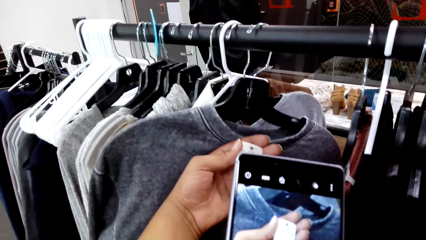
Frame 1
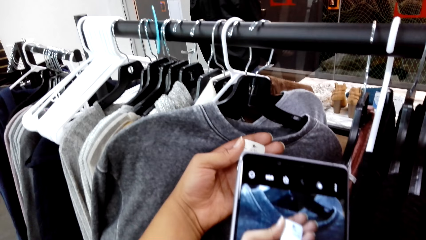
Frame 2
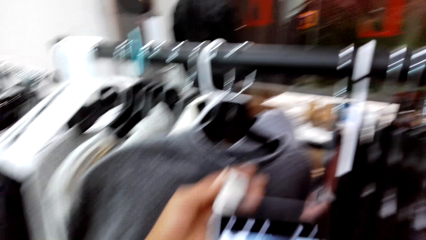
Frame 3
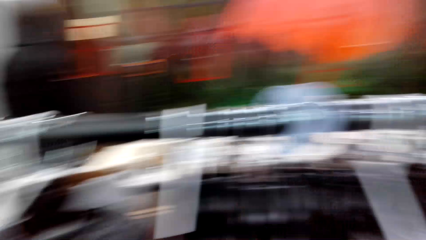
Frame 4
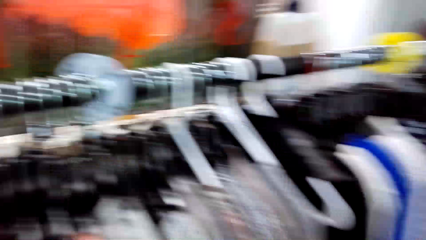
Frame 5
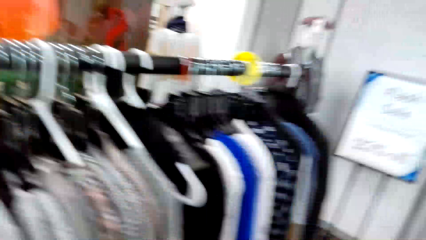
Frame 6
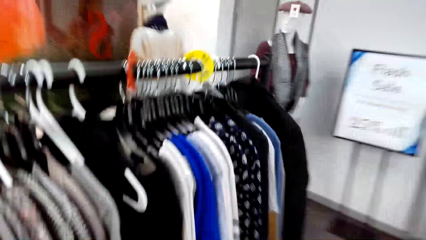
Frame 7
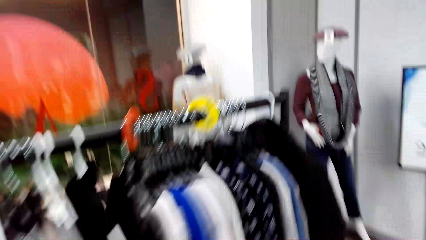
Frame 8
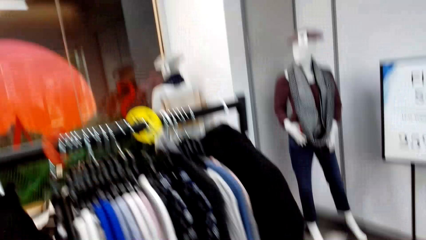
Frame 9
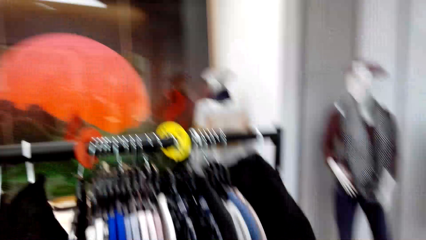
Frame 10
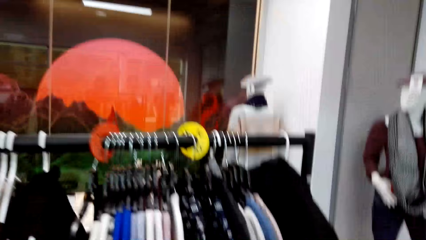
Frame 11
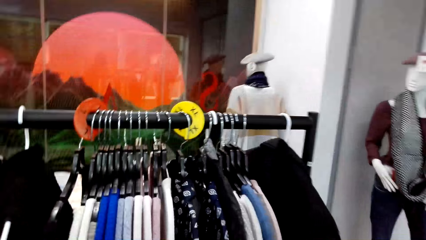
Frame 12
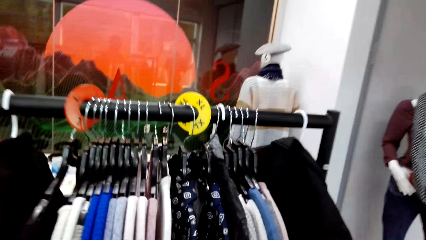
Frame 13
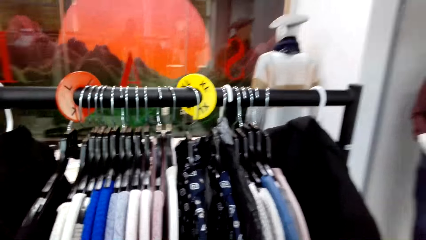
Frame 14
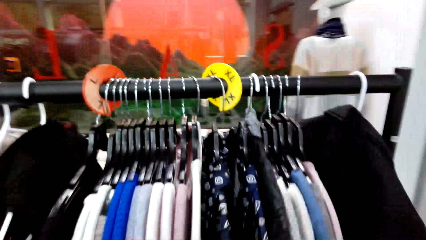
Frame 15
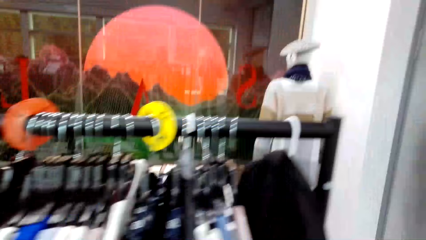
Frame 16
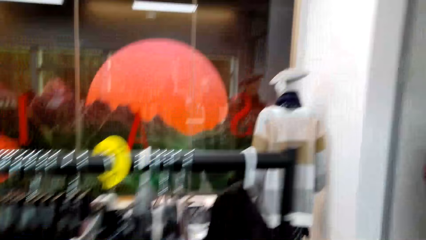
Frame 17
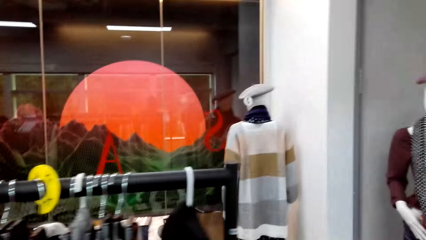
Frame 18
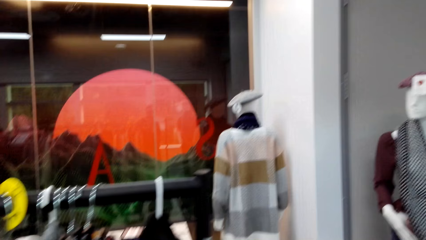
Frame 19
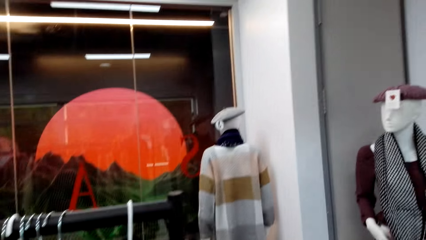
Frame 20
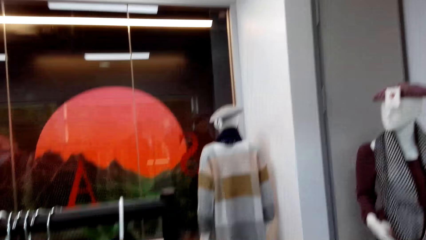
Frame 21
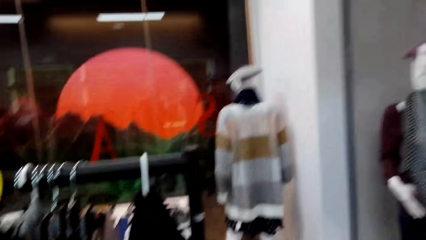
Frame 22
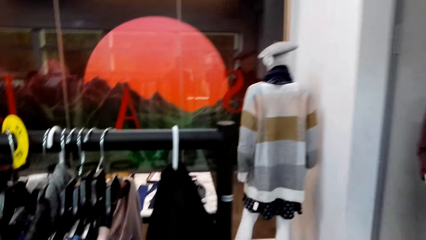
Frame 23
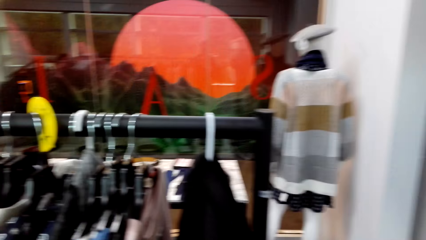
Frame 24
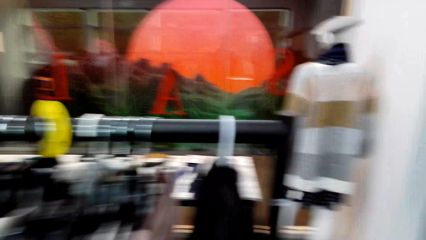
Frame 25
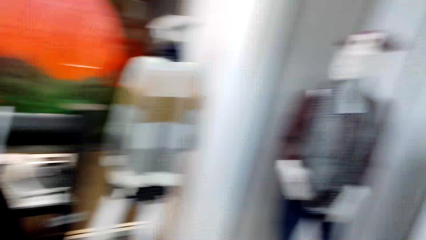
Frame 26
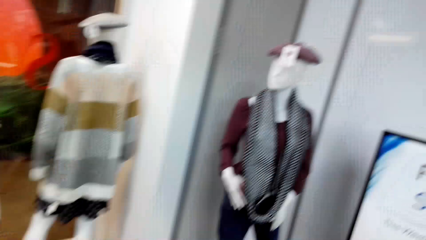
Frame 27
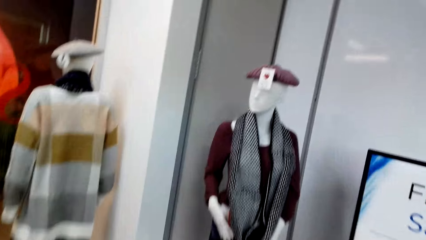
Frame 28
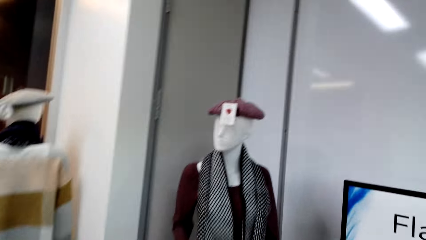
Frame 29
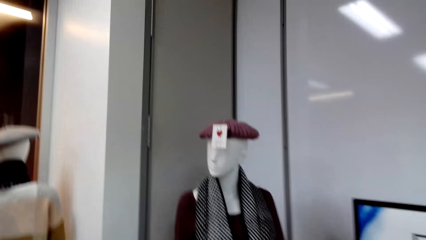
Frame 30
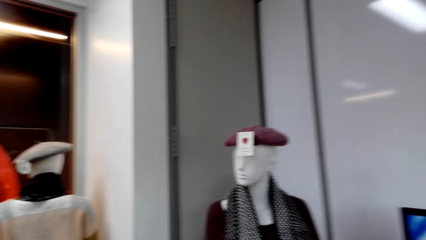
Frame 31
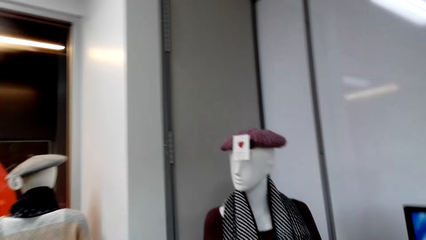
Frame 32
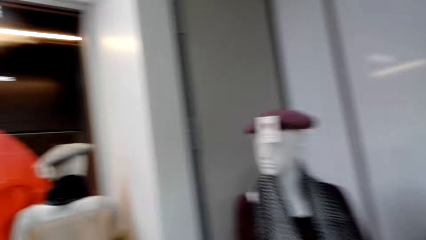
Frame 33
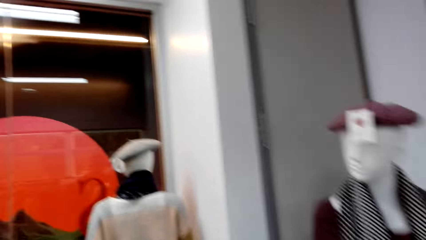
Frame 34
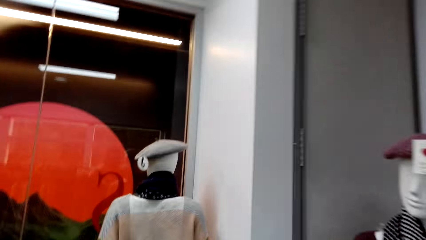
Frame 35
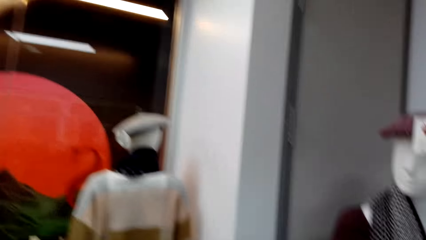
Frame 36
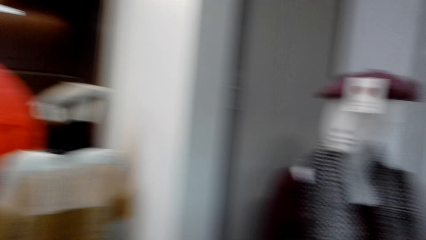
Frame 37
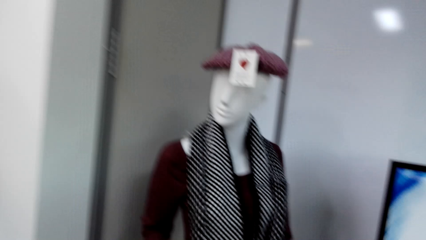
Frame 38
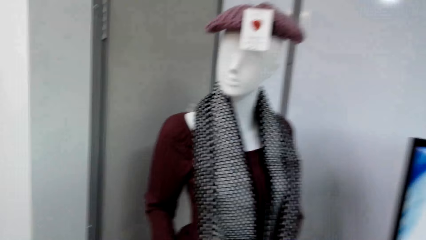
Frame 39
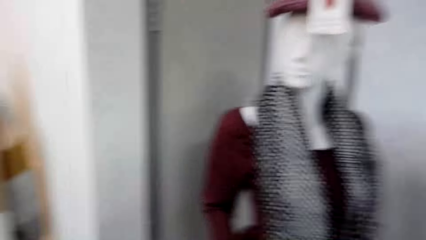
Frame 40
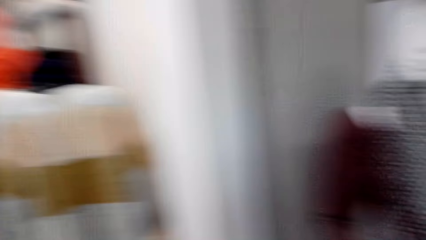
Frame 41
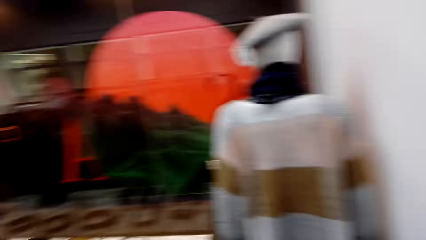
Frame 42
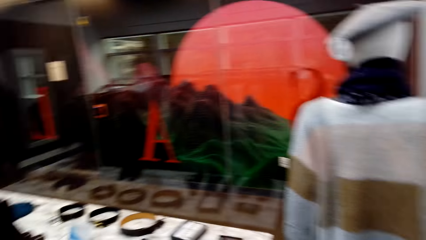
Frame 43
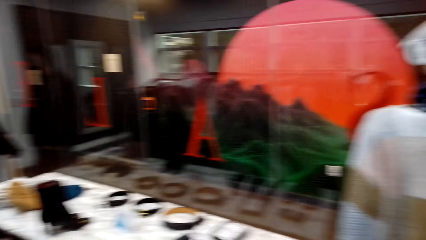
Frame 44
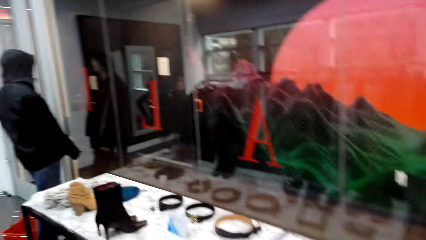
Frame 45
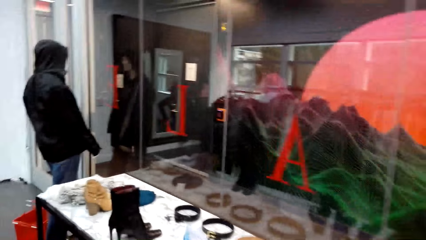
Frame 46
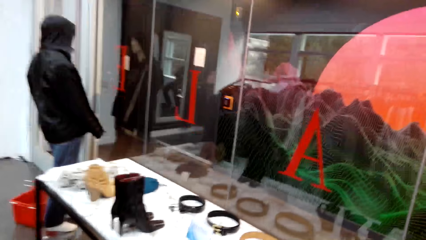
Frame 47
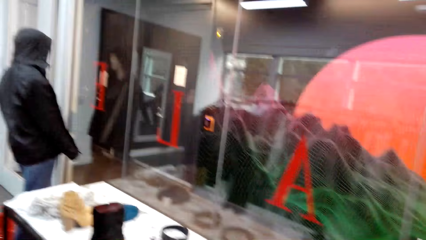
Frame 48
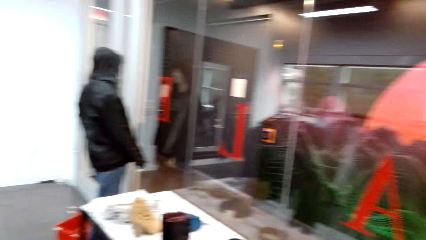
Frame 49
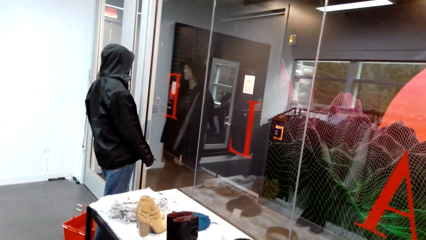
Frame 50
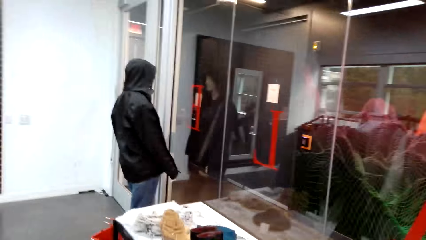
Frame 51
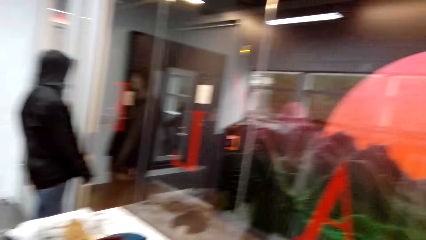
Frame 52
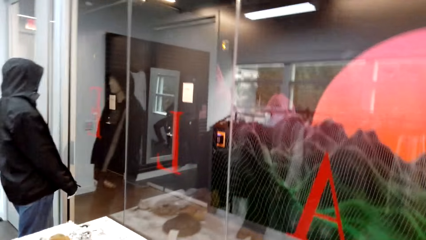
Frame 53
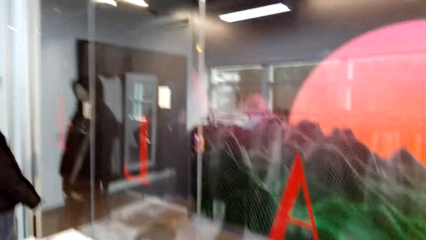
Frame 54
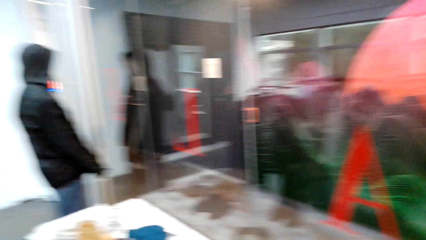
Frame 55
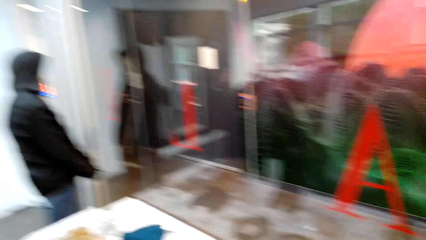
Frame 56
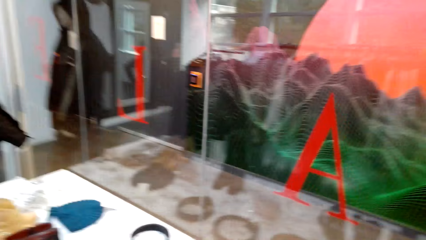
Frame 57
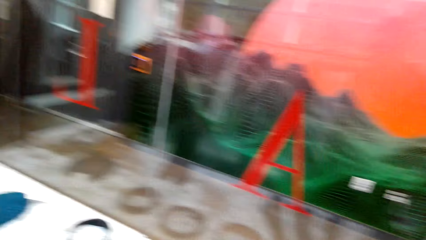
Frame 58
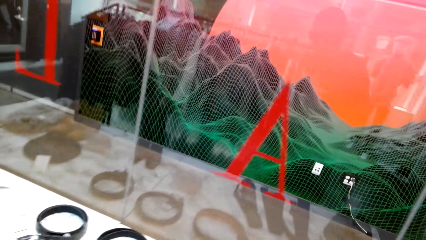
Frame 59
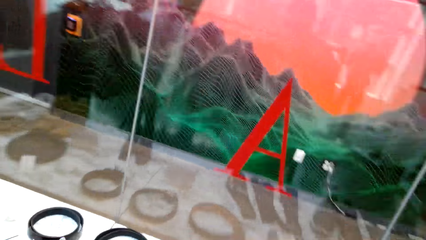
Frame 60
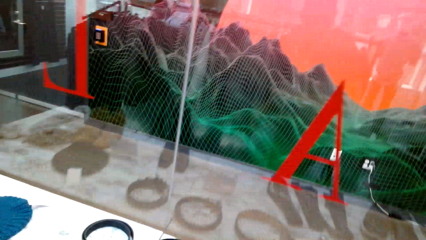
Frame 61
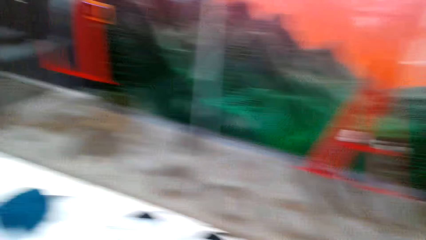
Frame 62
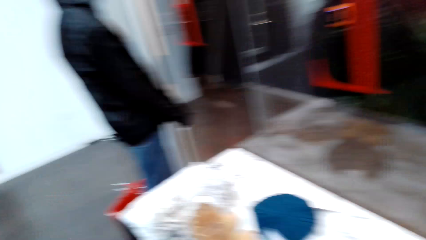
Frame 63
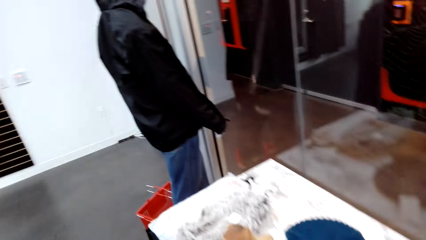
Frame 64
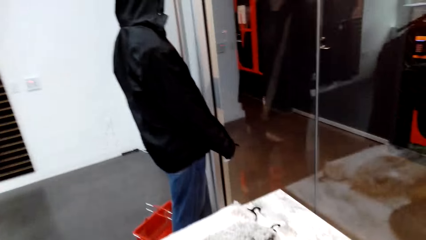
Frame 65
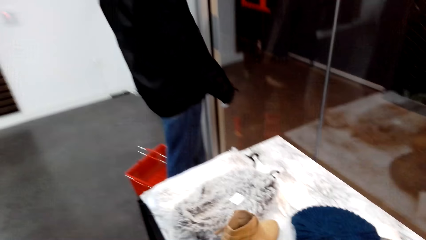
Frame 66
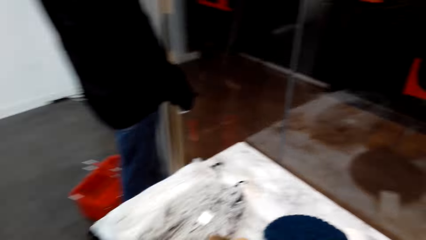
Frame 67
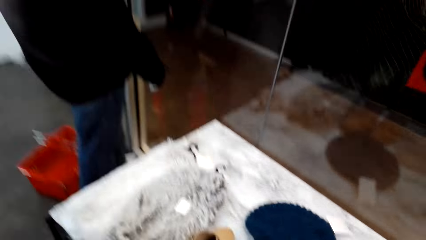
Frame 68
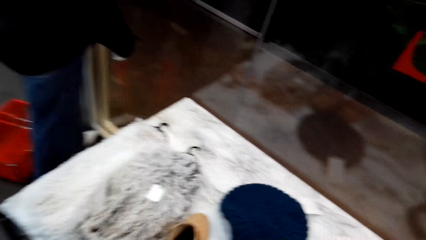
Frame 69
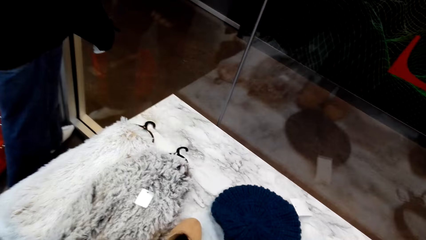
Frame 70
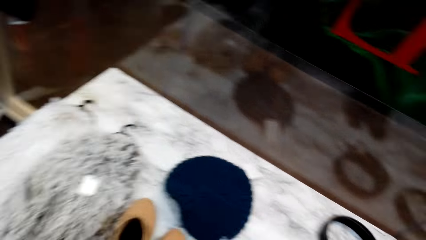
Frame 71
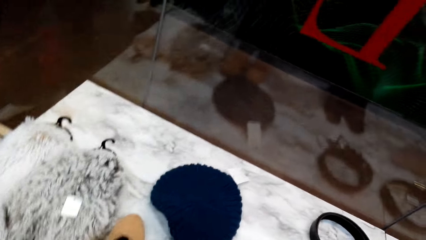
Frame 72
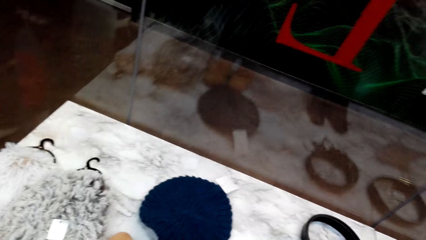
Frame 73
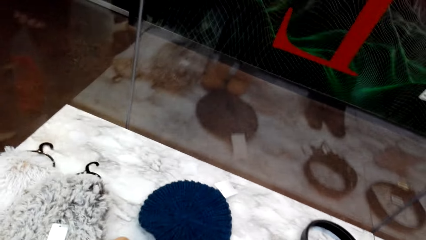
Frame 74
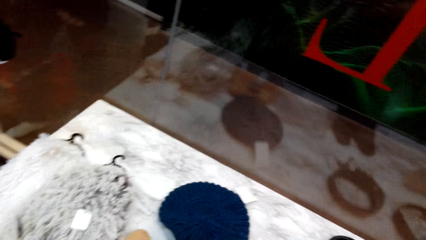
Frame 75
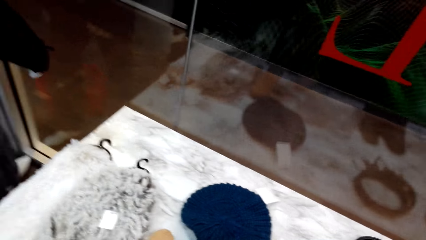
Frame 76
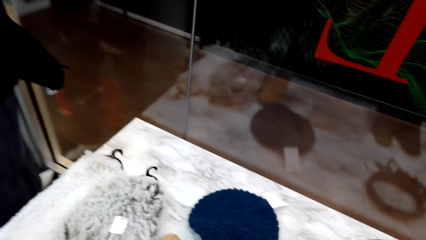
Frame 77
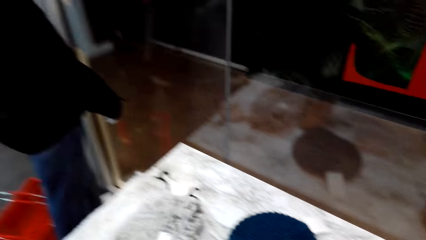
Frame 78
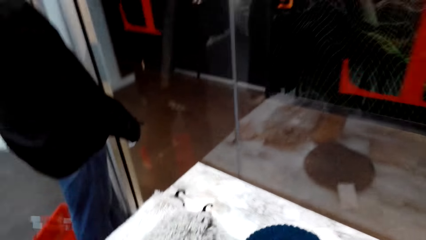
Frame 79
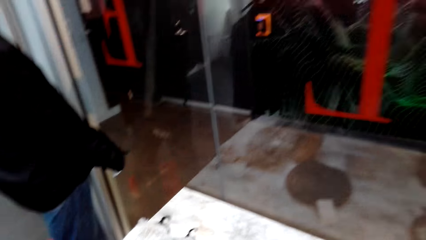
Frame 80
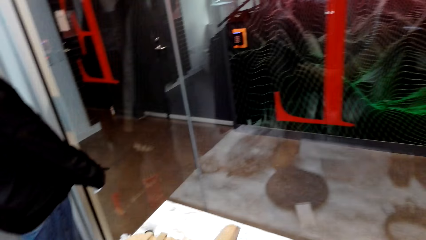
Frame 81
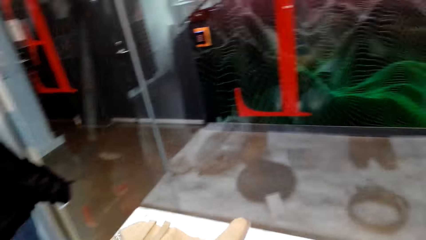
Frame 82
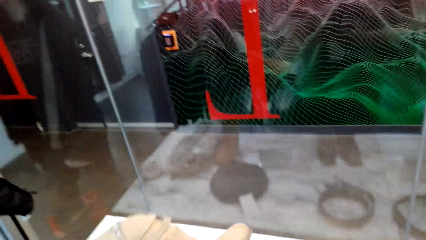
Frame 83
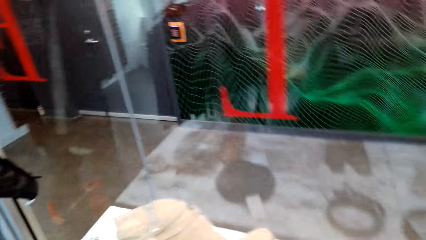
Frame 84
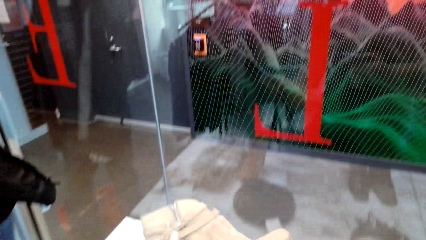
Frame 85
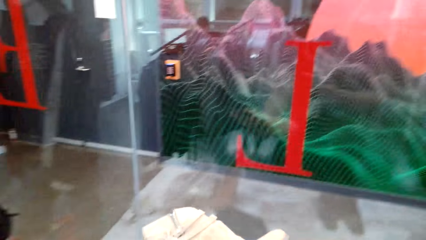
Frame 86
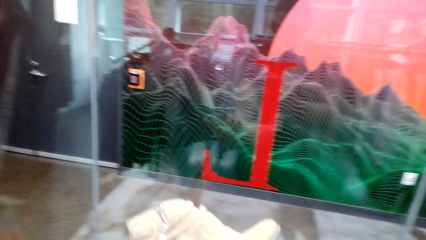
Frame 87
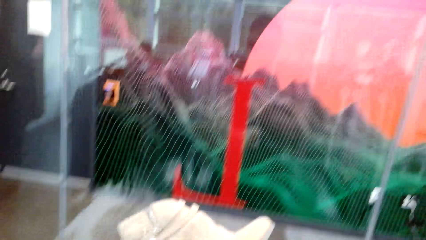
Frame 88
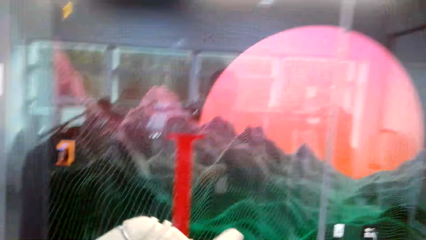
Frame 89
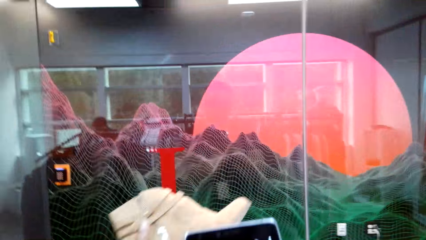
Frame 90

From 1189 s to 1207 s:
The camera wearer captures a photo of the price tag with a phone. They look around and walk in the boutique. They look around. They walk in the boutique. They talk. They walk in the boutique and look around. They pick up a shoe or boots.
